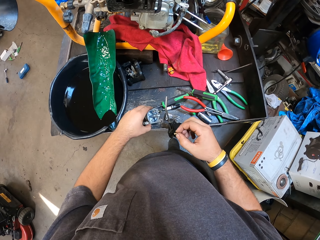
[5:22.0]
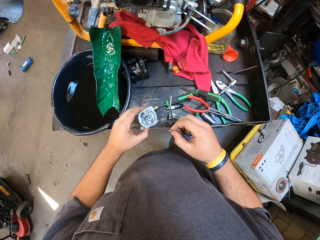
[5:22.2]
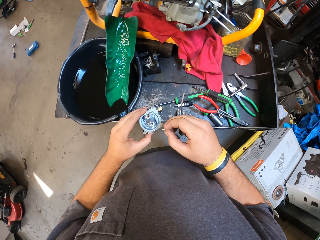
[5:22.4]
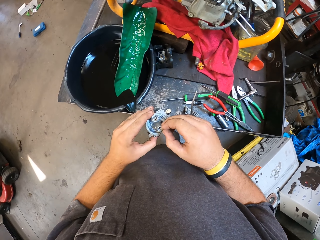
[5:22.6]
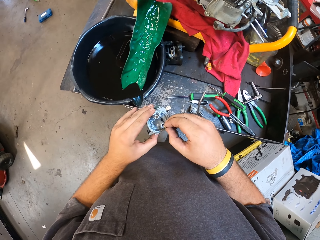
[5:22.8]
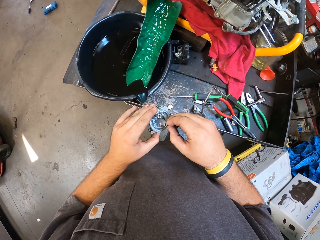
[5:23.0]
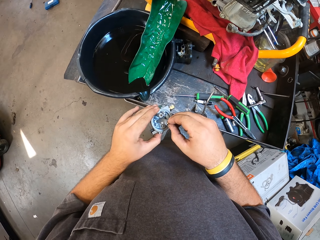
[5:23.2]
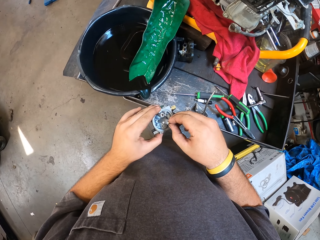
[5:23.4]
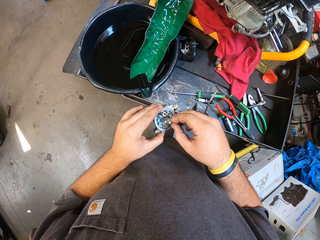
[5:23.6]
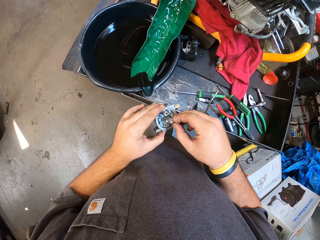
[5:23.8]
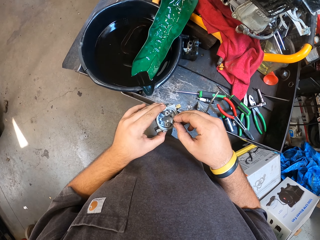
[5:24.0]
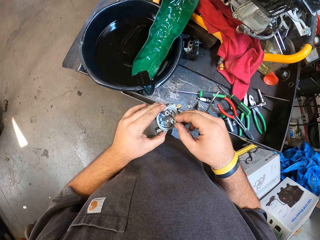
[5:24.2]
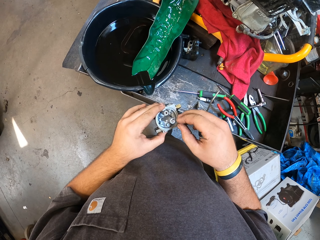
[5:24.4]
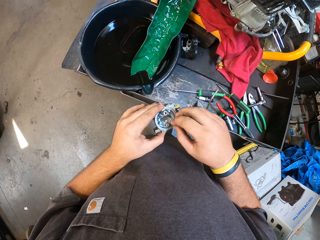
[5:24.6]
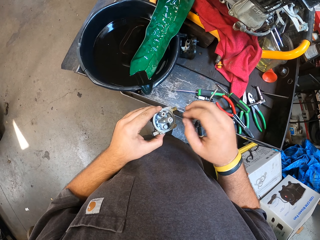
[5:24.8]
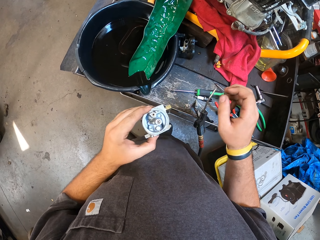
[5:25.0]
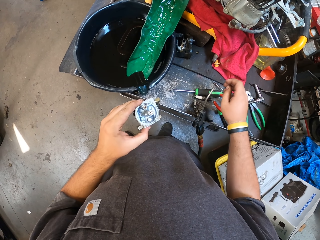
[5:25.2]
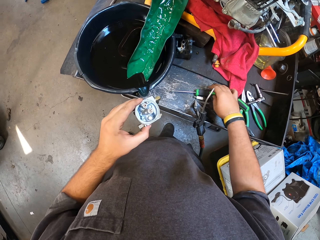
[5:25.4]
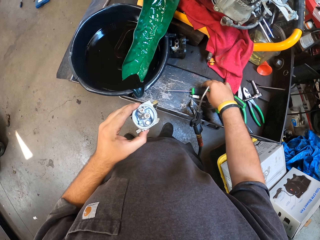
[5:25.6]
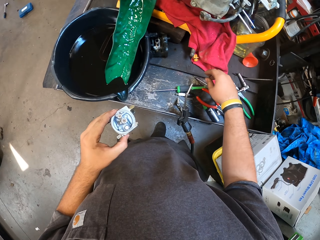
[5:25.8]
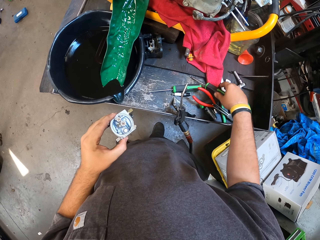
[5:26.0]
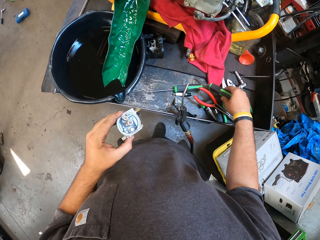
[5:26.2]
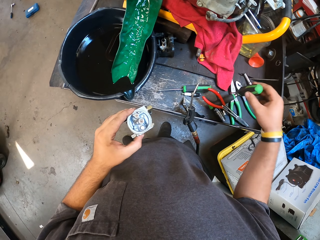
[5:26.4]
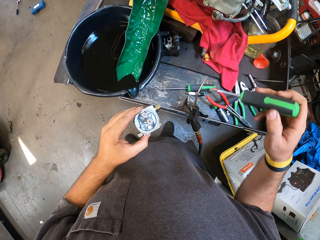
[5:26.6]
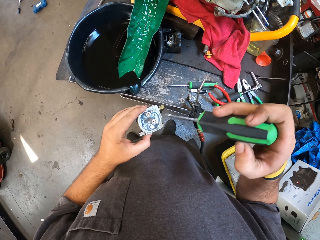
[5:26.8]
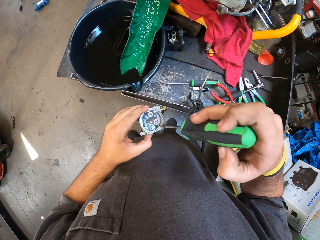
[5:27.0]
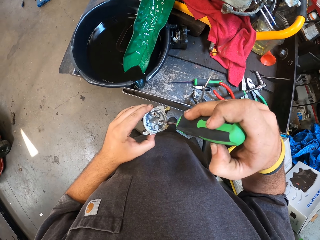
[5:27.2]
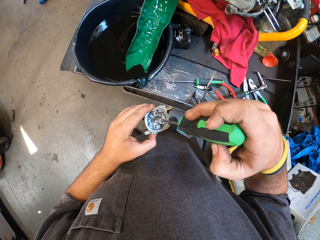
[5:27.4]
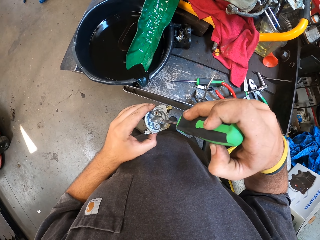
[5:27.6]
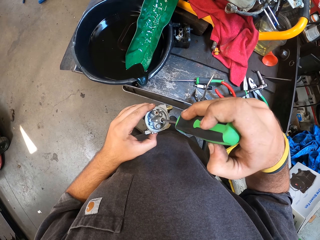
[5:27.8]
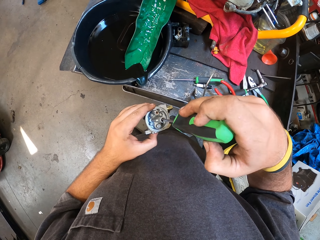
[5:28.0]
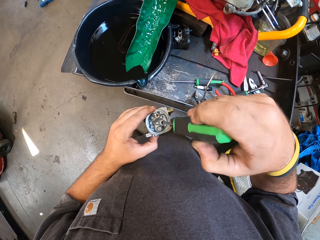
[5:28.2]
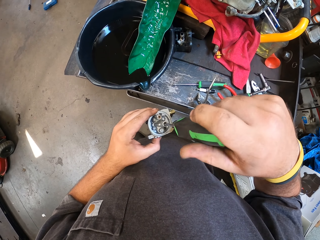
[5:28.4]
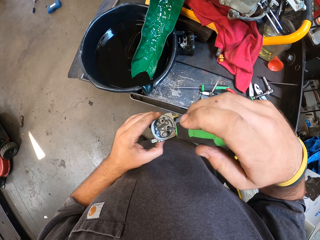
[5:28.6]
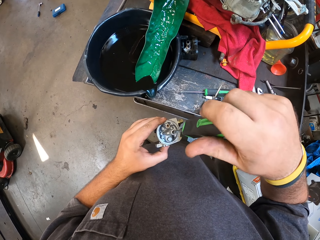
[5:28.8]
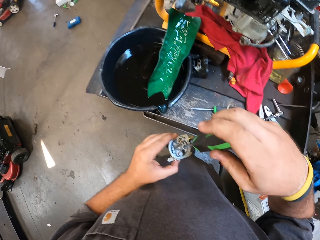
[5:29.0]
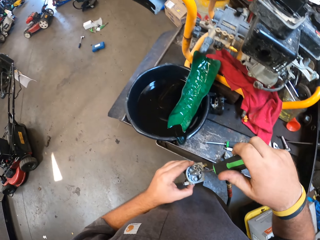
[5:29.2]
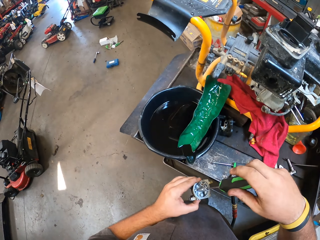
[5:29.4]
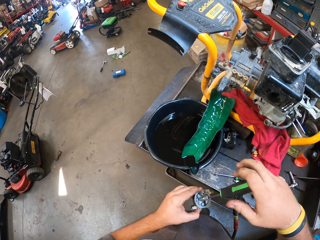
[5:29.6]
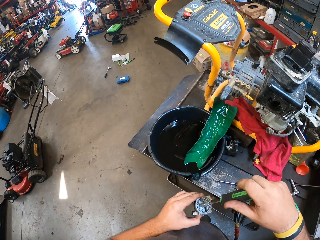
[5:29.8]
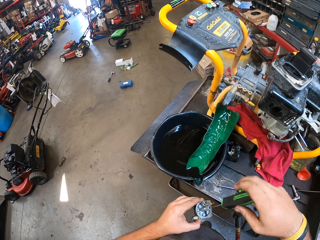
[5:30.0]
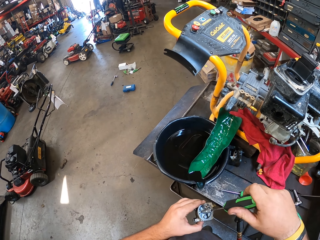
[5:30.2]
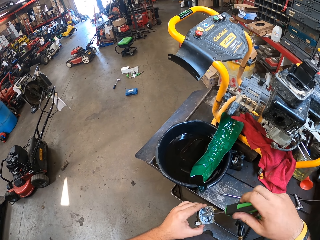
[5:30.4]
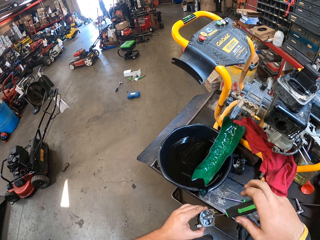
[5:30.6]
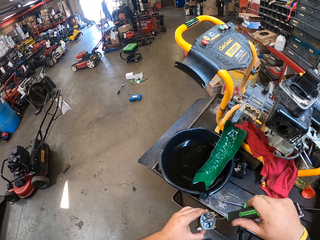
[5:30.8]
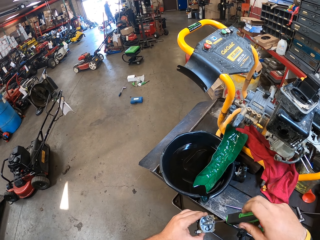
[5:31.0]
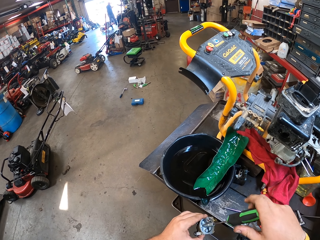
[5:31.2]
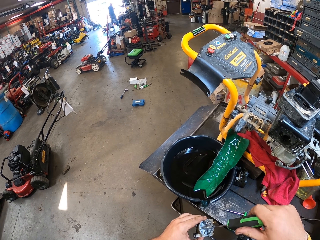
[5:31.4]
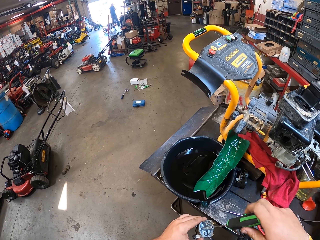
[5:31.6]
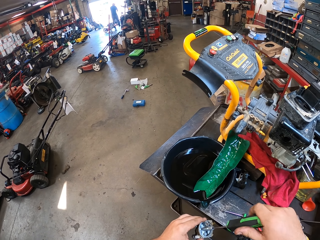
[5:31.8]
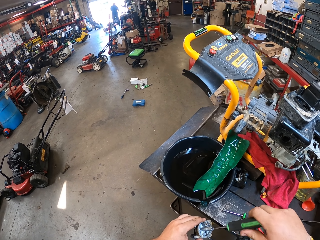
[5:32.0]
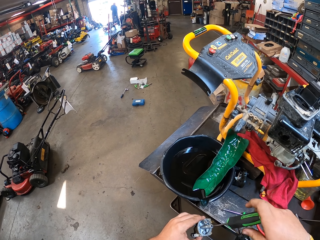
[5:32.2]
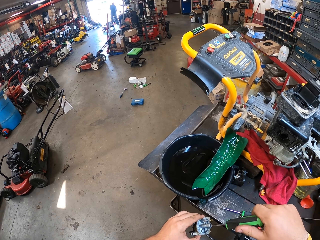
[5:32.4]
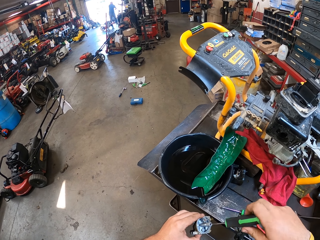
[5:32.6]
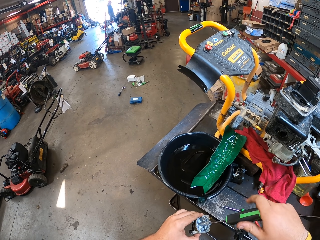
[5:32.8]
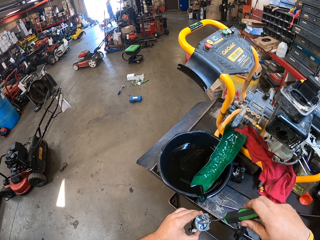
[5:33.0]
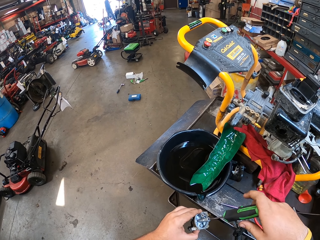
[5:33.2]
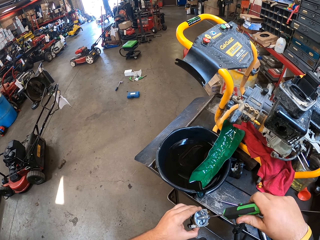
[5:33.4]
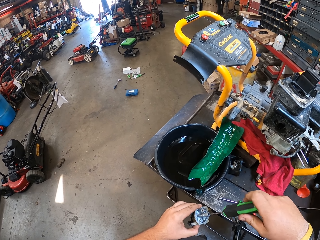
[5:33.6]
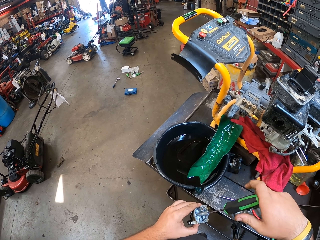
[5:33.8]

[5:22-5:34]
The camera wearer picks up the carburetor from the work table. He puts the screw in the carburetor. He shakes the carburetor in his hand. He picks up the screwdriver from the work table. He tightens the screw in the carburetor with the screwdriver.

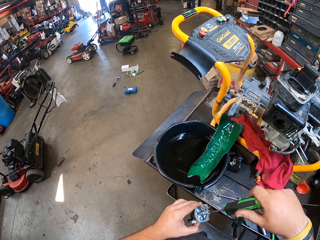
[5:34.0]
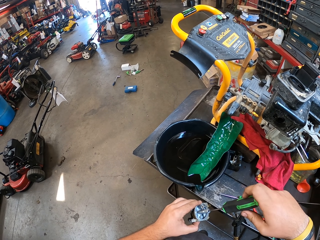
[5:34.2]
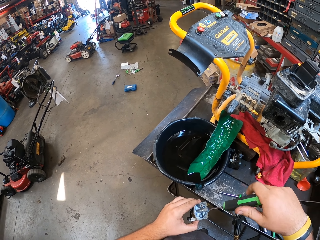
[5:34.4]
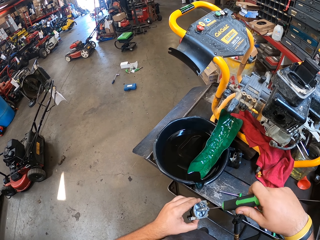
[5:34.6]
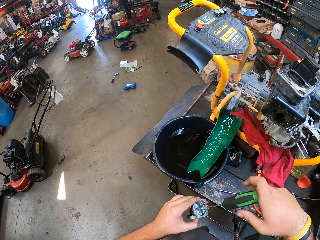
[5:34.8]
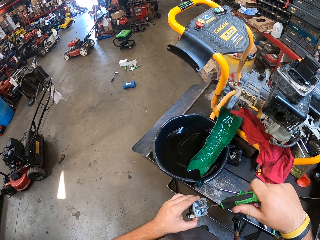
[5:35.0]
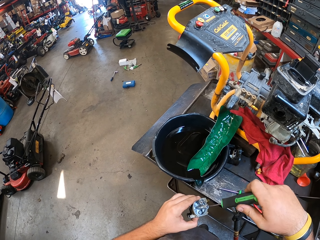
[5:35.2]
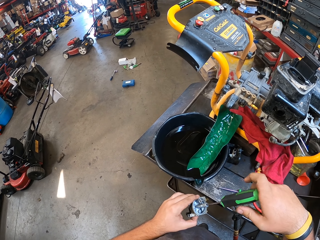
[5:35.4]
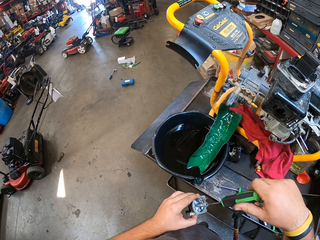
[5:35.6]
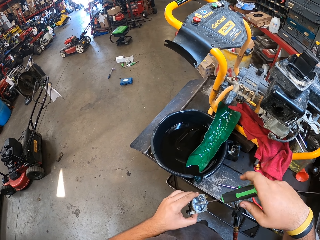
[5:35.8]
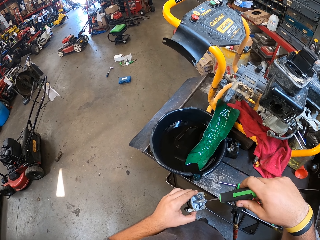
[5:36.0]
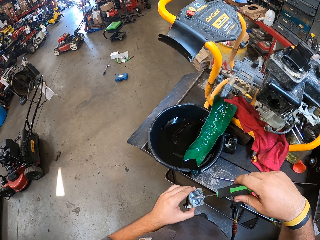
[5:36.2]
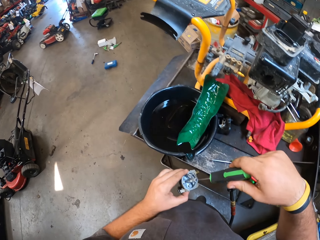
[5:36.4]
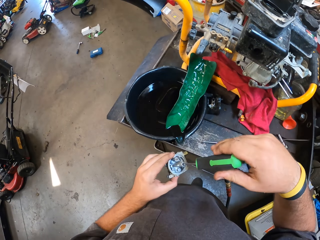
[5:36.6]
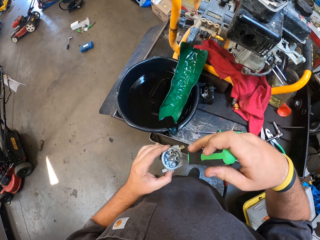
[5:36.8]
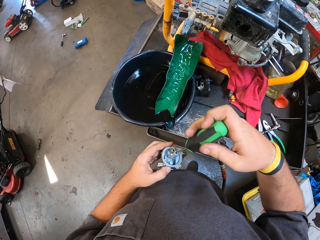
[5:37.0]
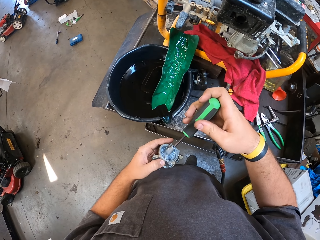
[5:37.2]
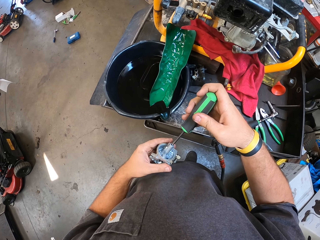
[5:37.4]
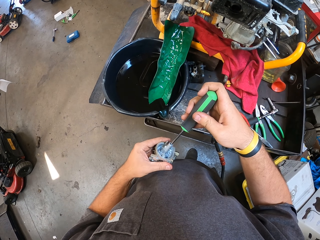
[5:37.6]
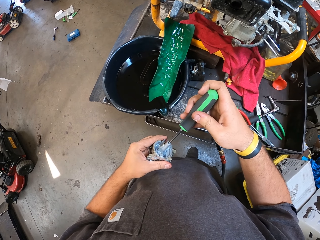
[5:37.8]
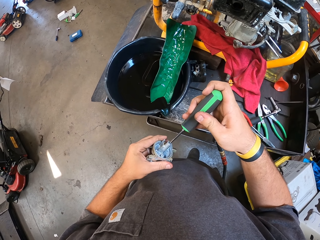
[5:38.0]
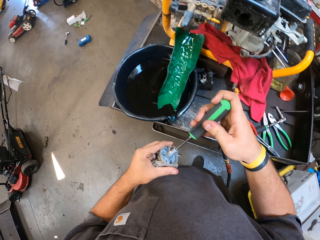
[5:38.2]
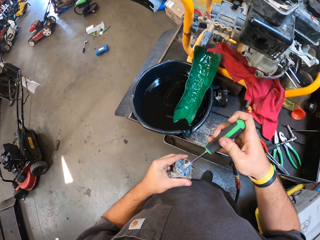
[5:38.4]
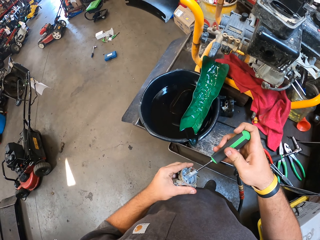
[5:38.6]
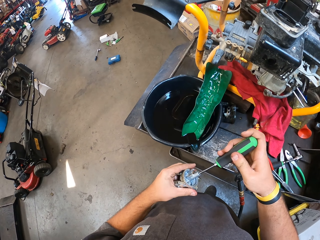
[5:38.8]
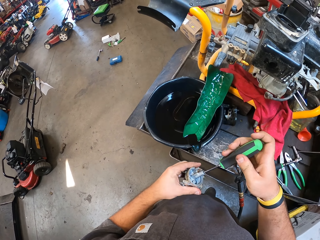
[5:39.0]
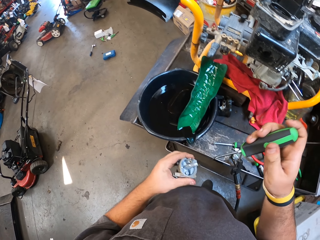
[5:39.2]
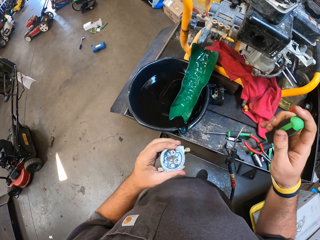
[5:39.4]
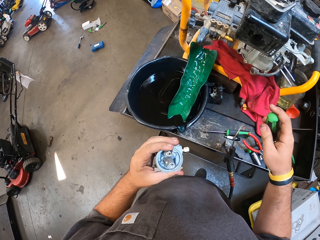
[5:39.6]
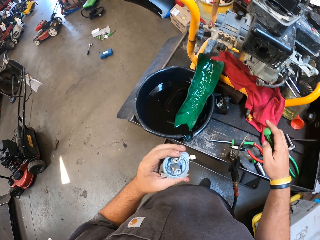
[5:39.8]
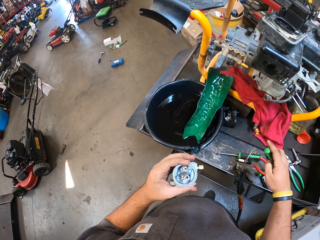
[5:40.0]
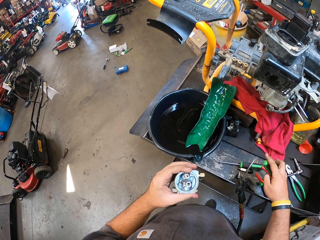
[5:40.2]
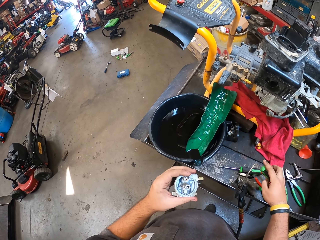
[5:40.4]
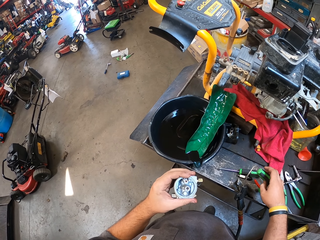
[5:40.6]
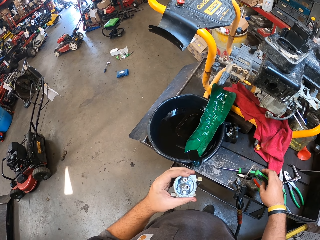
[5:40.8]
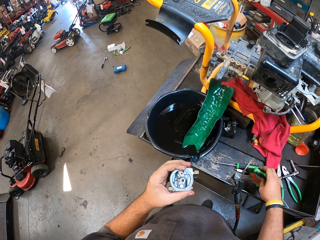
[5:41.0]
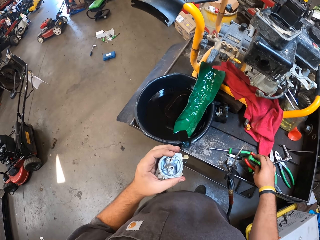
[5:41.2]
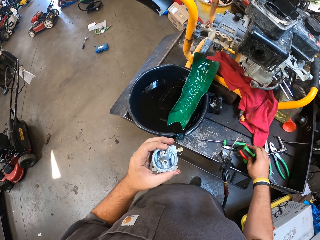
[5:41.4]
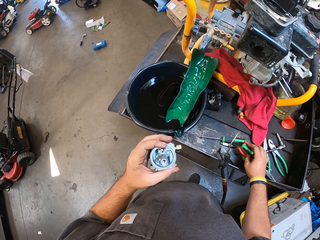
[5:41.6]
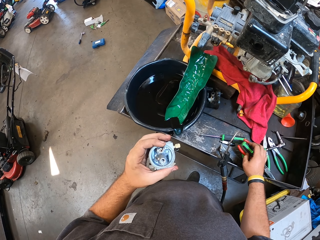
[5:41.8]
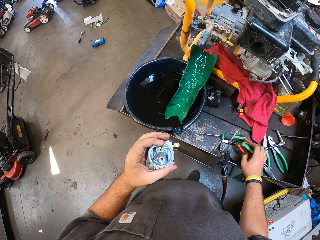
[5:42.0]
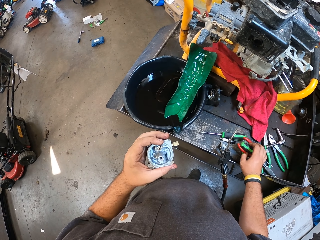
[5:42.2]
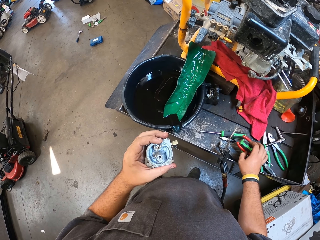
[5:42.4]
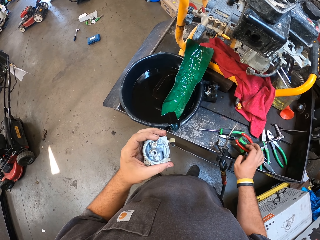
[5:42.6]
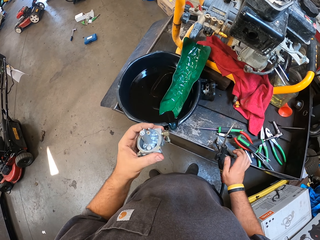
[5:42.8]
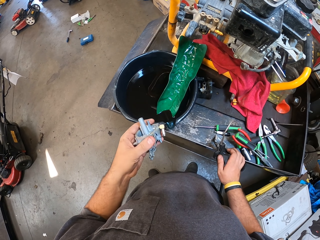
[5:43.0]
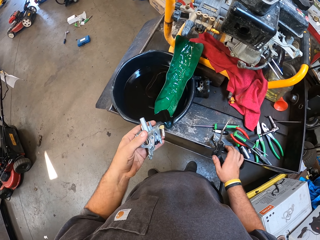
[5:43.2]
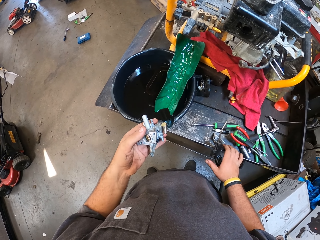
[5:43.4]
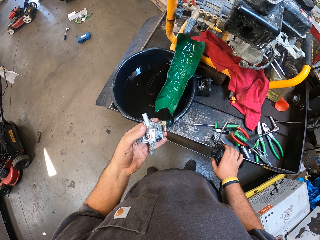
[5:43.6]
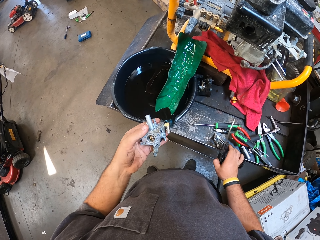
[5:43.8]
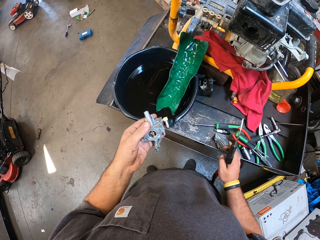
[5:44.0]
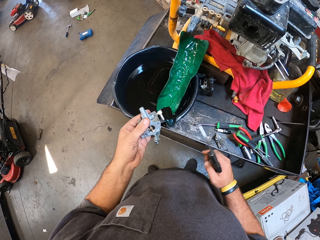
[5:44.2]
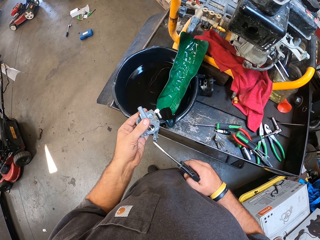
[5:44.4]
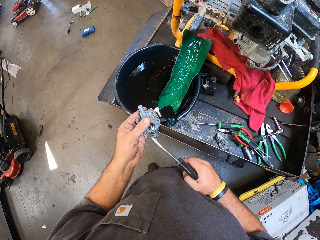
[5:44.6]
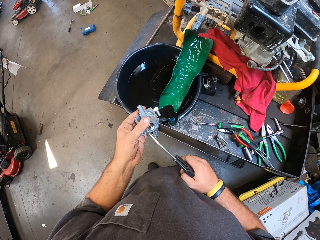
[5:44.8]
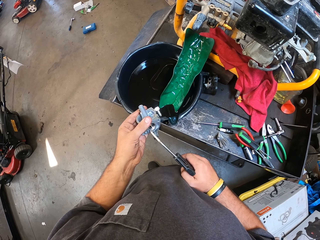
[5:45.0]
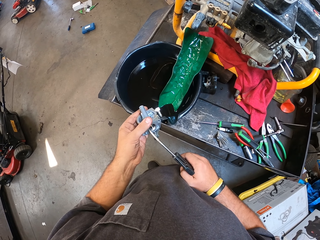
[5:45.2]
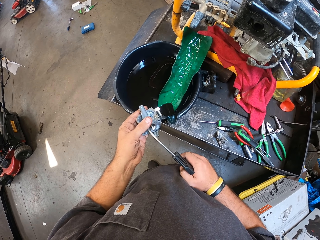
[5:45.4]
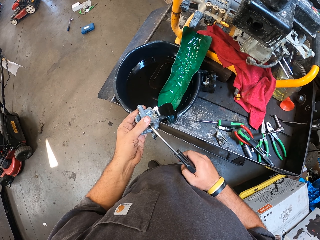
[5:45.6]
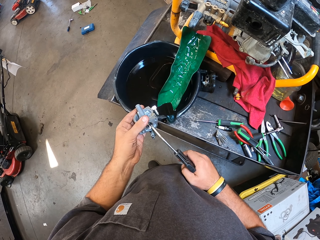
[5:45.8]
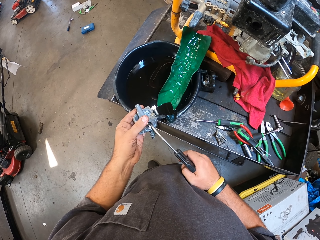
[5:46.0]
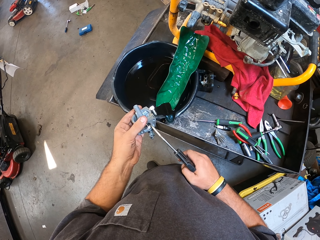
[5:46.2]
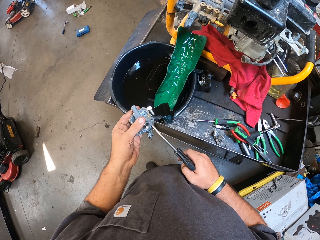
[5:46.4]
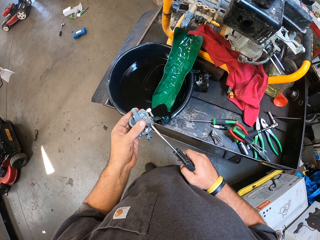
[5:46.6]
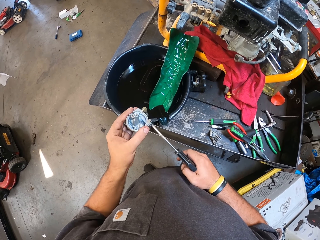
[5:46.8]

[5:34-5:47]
The camera wearer stares at the carburetor in his hand. He puts the screwdriver on the work table. He stares at the carburetor in his hand. He picks up the electric air pump from the work table. He cleans the carburetor with the electric air pump. He sprays a metal.
